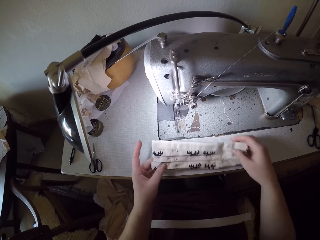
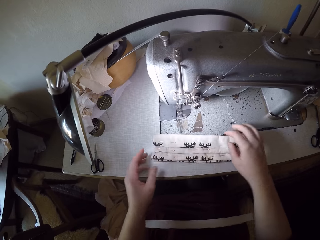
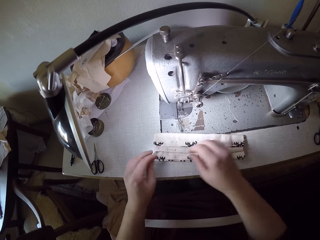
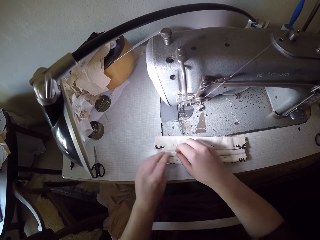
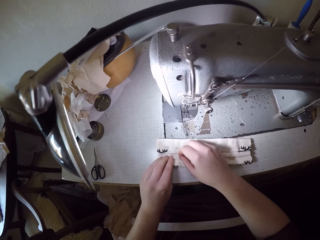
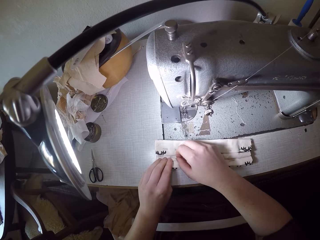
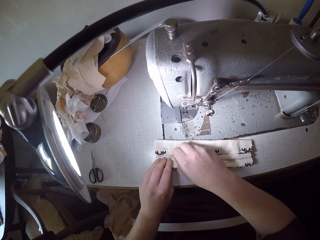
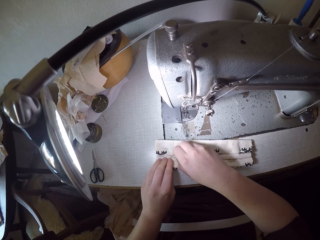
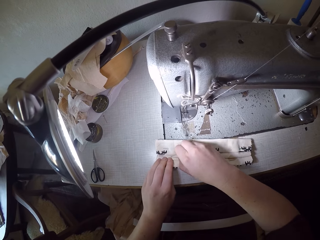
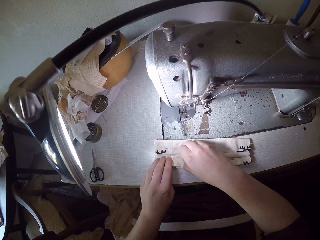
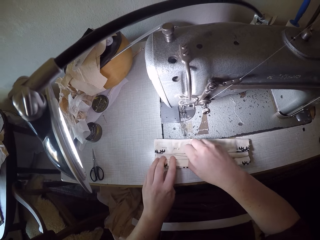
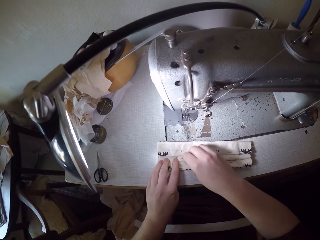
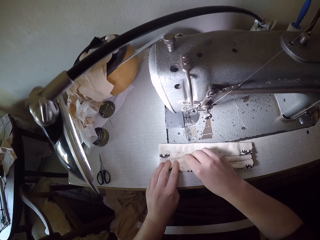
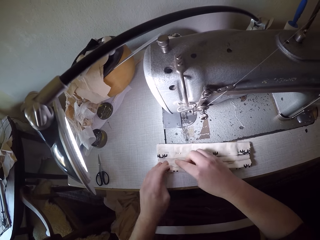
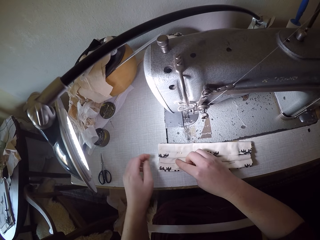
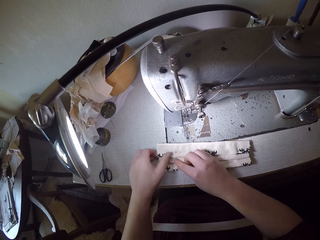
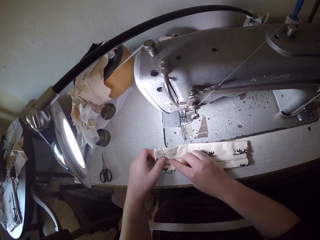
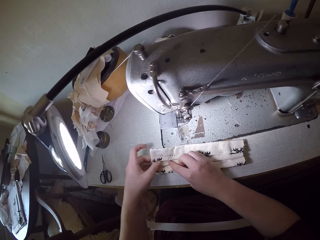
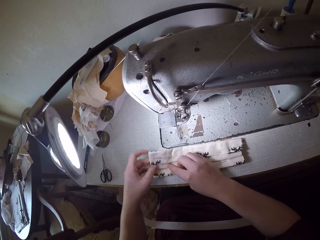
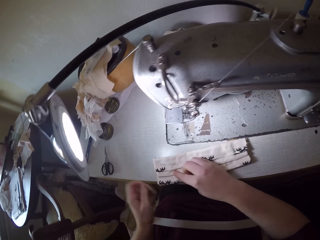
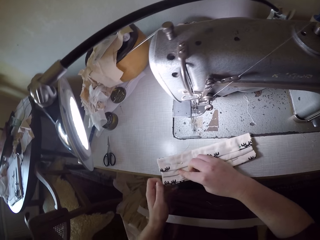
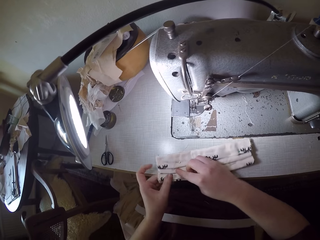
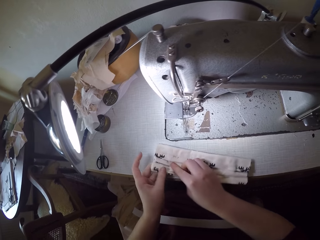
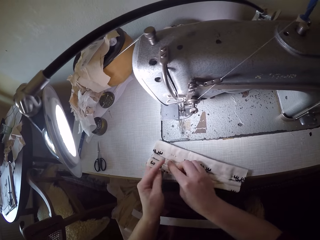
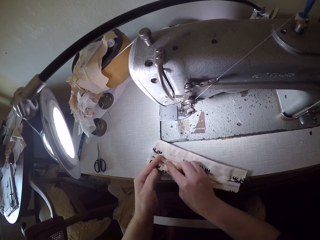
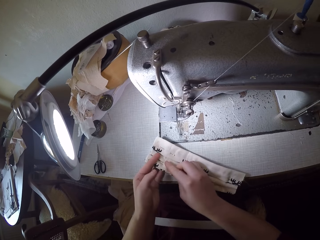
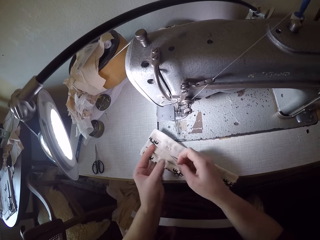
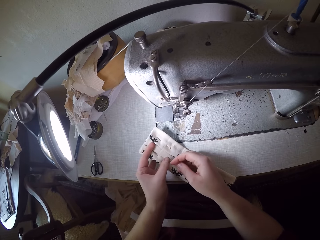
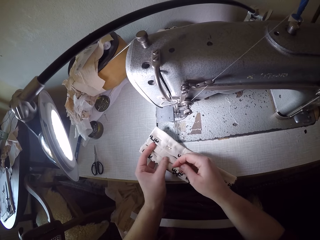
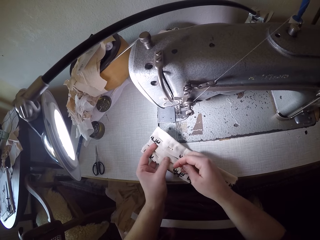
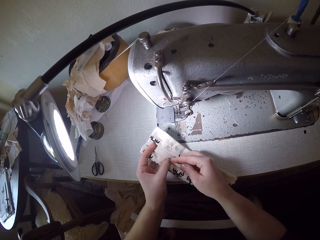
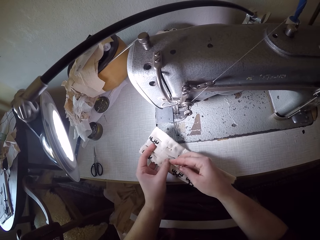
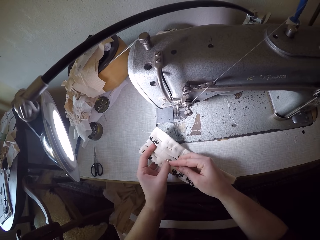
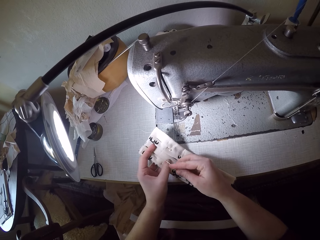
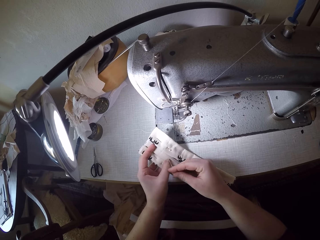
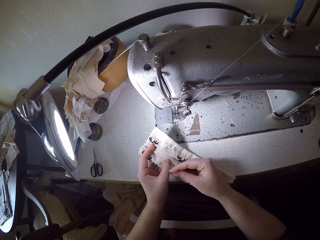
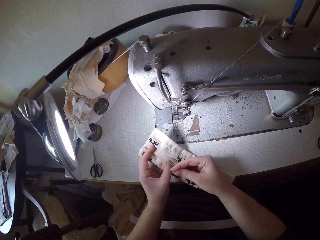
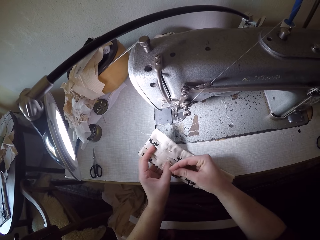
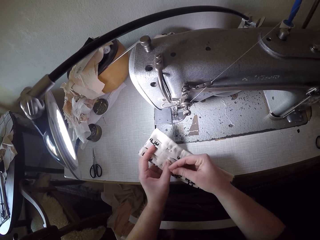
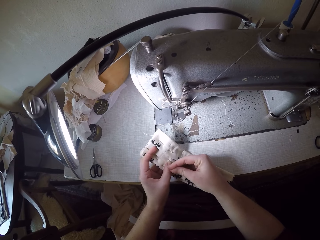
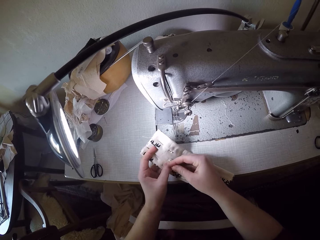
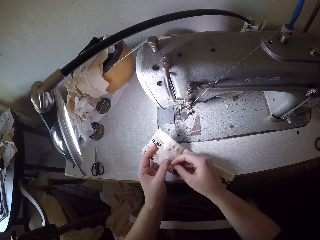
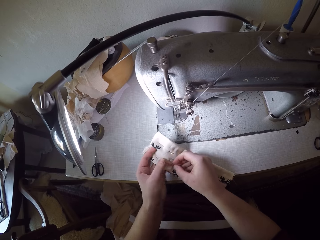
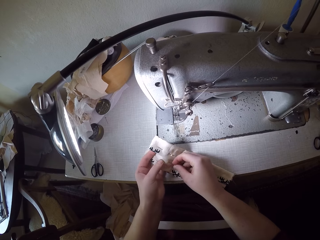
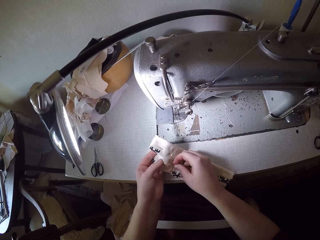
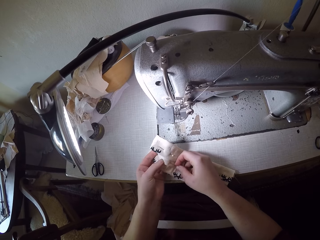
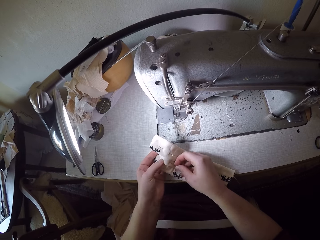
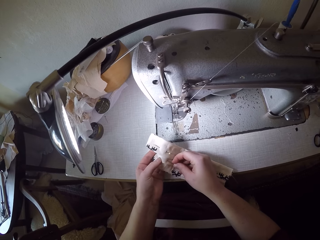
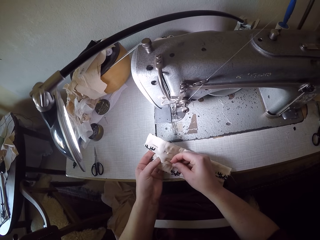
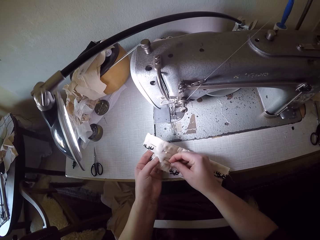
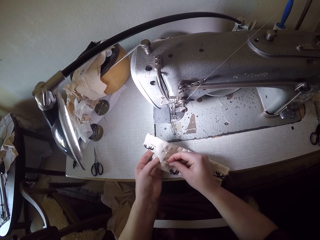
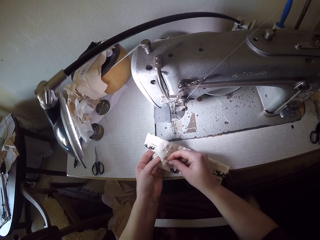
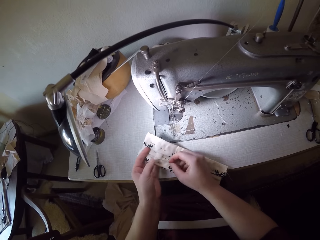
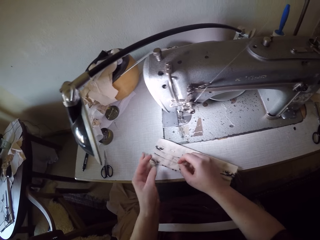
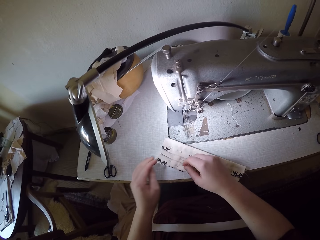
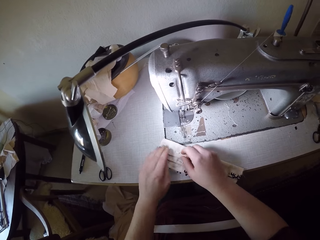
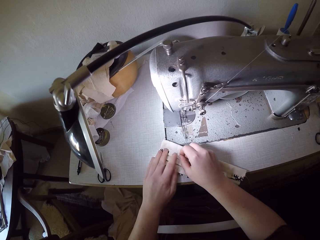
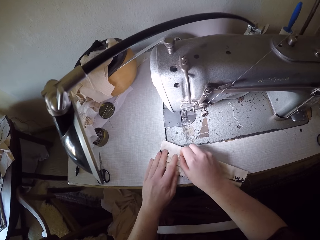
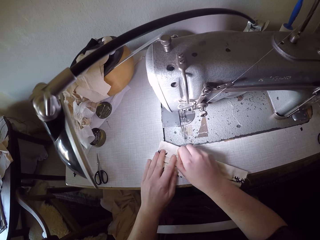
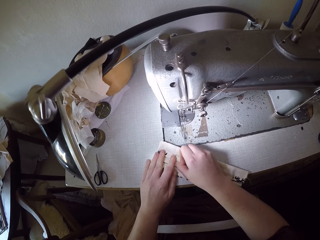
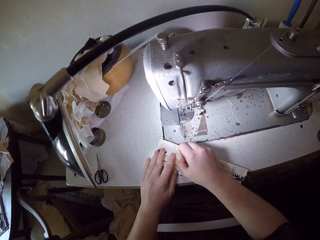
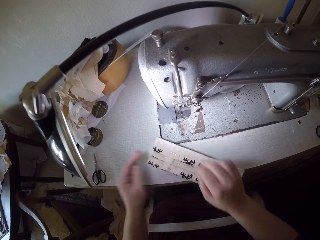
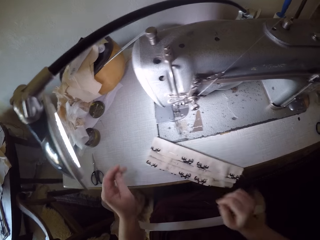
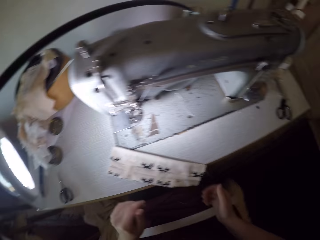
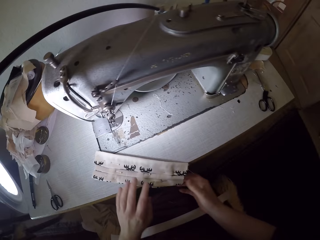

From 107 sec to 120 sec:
The camera wearer places the piece of cloth on the sewing table. She removes another pin or needle from the piece of cloth on the sewing machine with her right hand. She adjusts the piece of cloth on the sewing machine with both hands. She puts the pin back in the piece of cloth with her right hand. She pierces the needle through the piece of cloth. She places the piece of cloth on the sewing table. She adjusts the piece of cloth on the sewing machine with both hands.

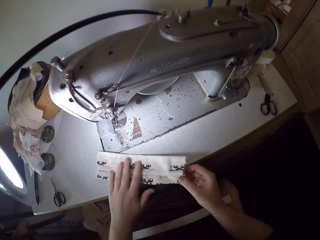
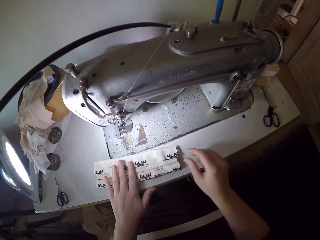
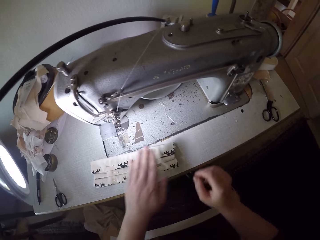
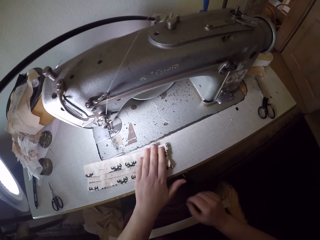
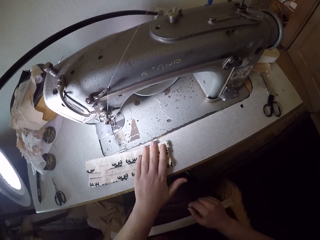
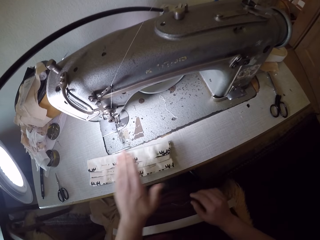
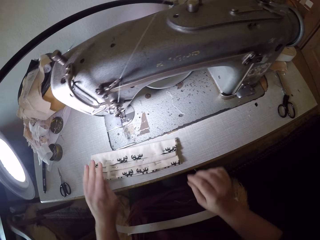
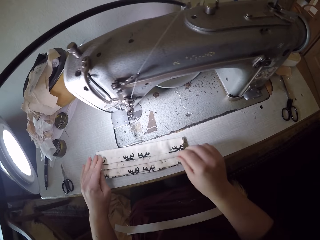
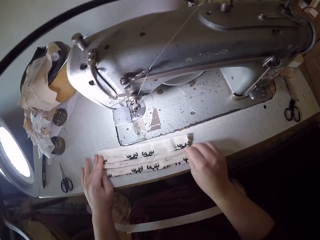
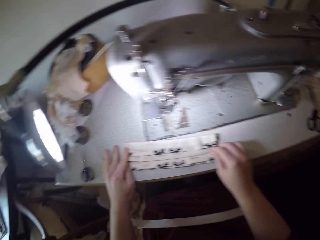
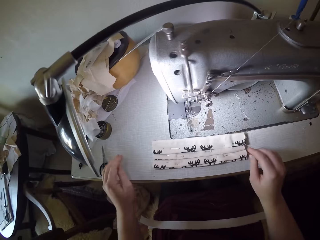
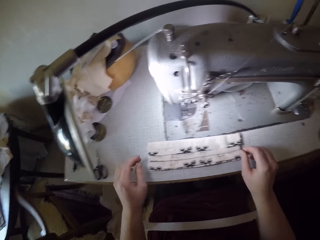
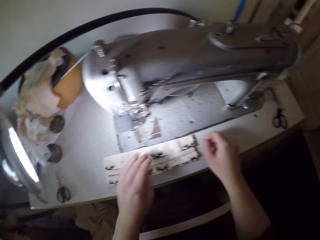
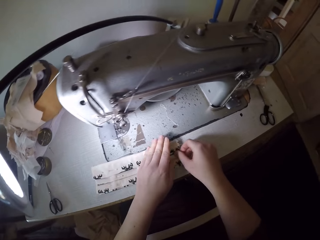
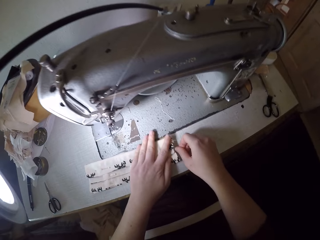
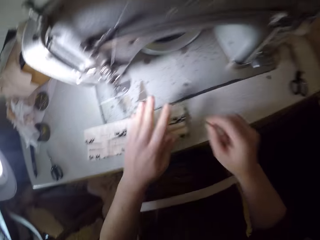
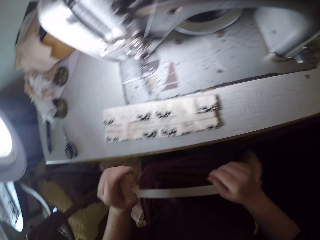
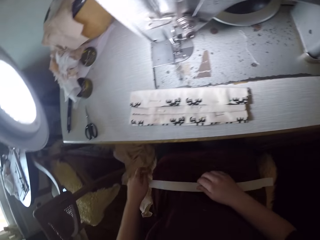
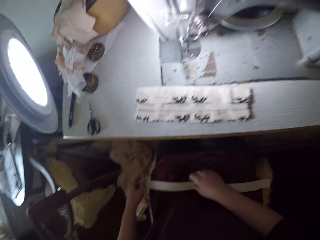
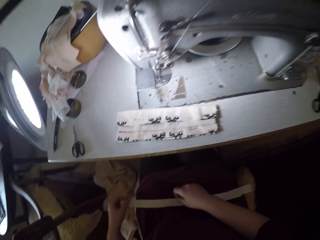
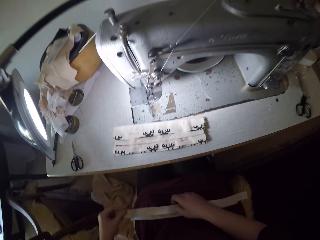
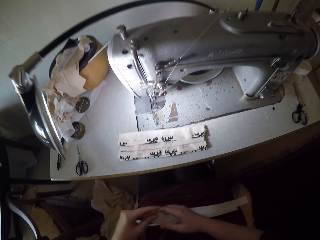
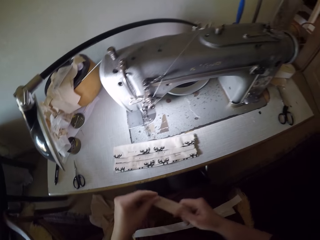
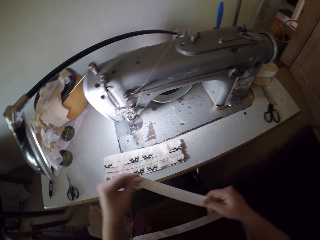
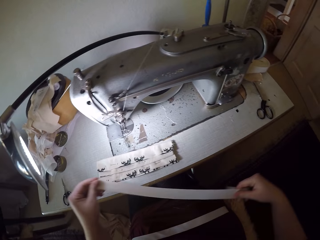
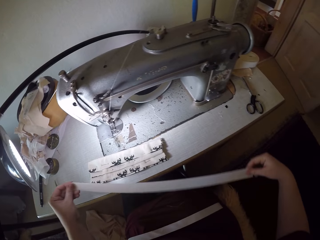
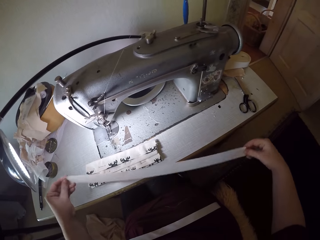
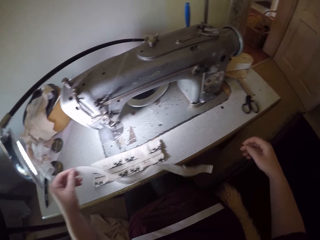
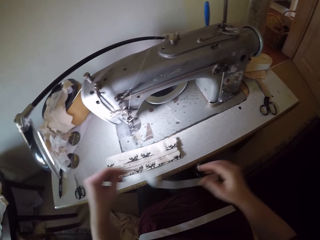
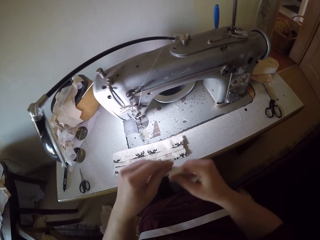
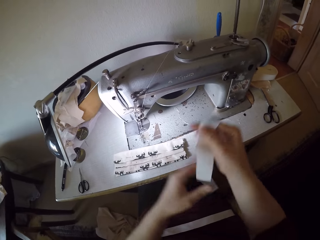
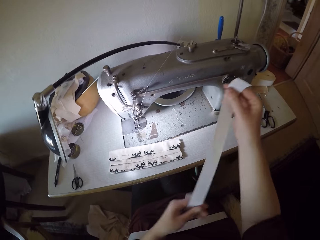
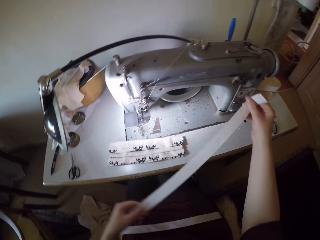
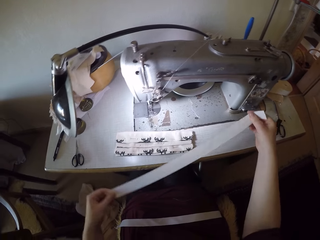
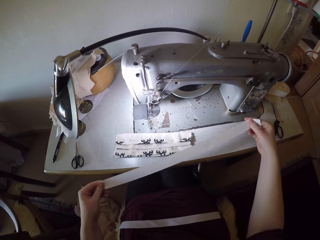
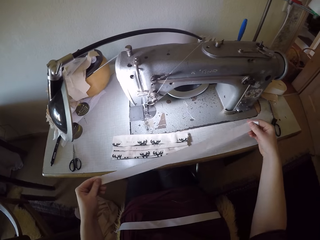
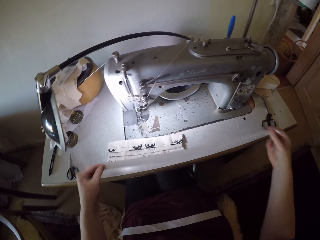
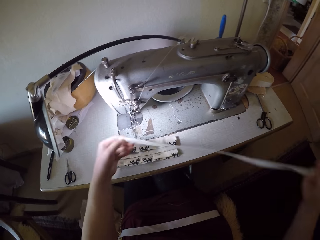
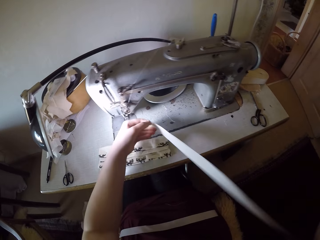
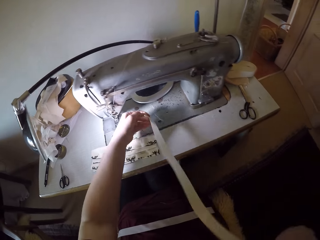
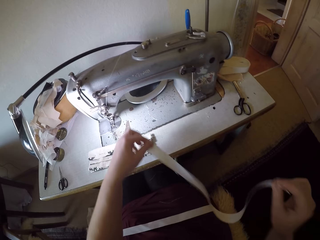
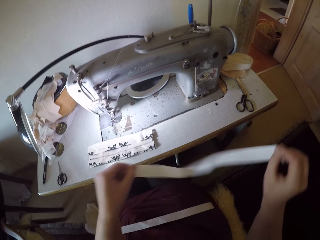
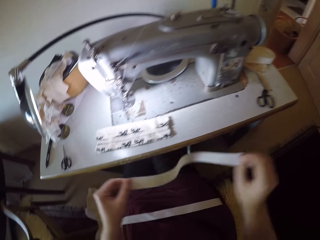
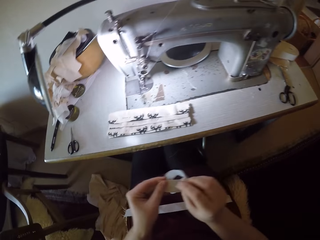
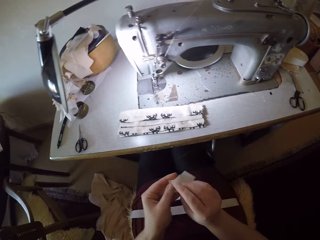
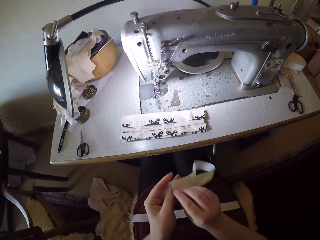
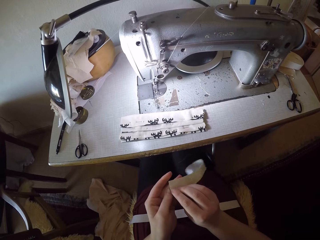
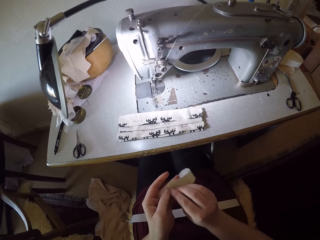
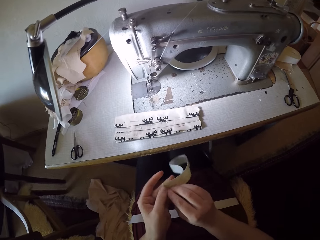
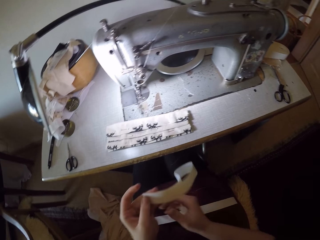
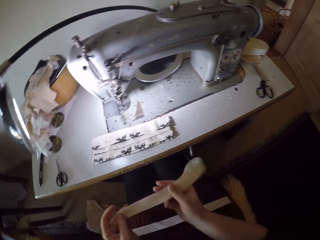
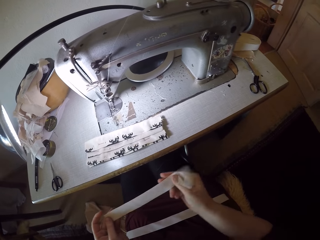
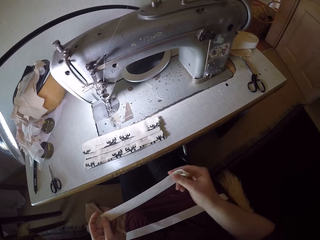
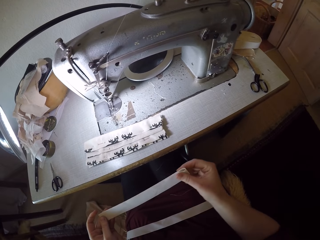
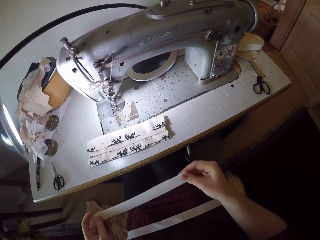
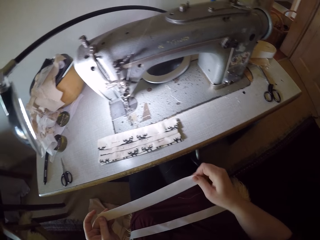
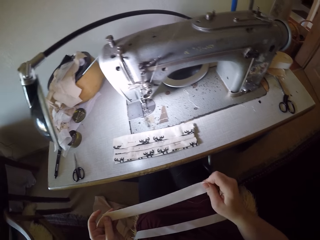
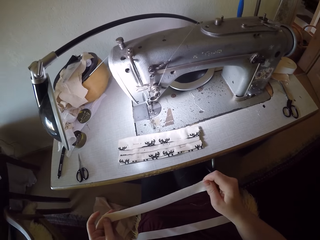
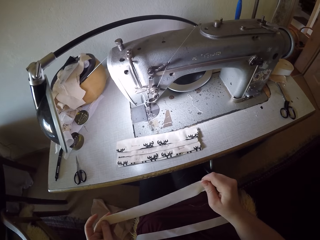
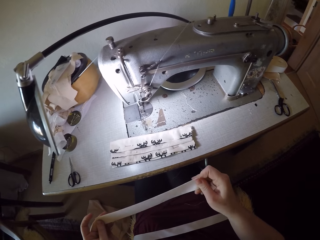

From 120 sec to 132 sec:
The camera wearer picks up an elastic strap or piece of cloth on her lap with both hands. She stretches the piece of cloth. She stretches it again. She adjusts the elastic strap with both hands. She folds the piece of cloth. She stretches the piece of cloth.
